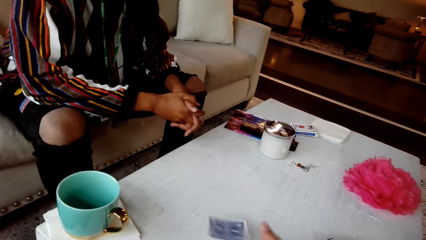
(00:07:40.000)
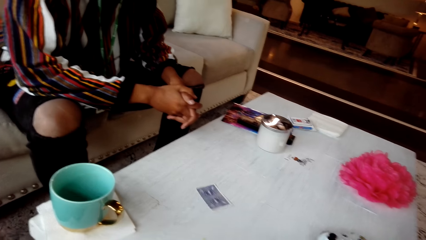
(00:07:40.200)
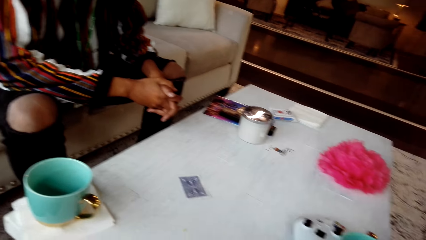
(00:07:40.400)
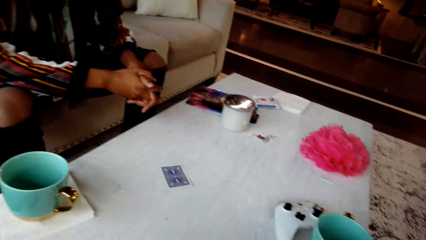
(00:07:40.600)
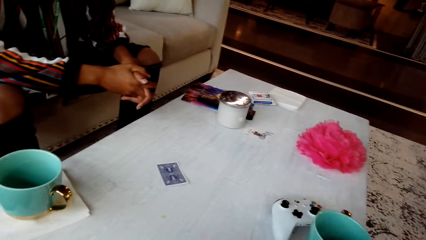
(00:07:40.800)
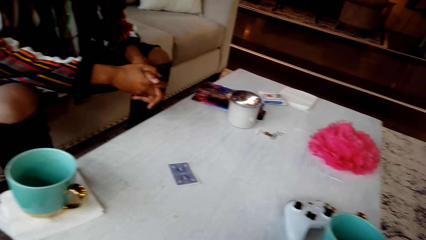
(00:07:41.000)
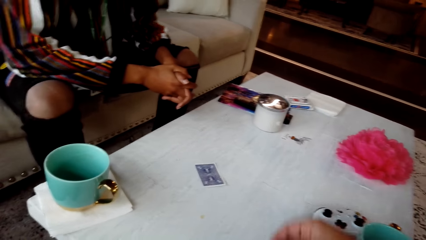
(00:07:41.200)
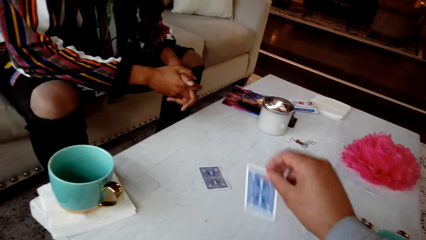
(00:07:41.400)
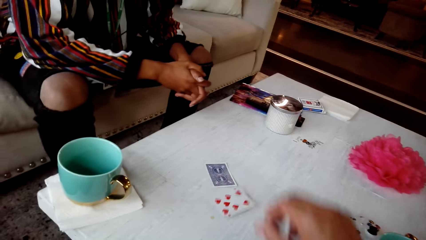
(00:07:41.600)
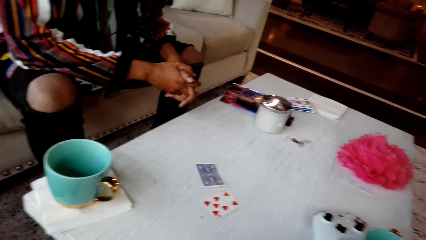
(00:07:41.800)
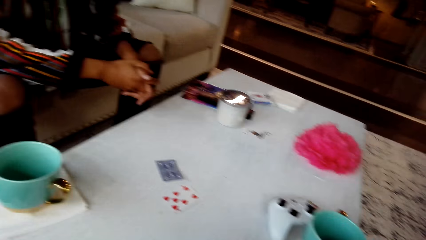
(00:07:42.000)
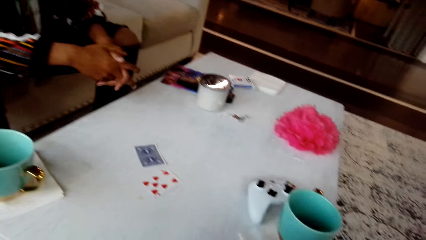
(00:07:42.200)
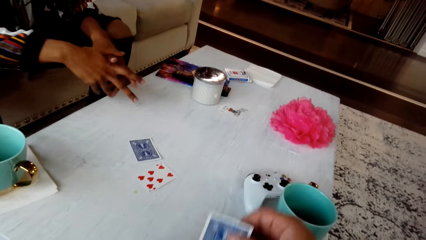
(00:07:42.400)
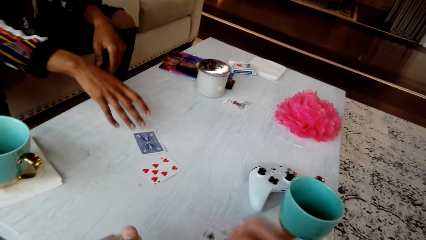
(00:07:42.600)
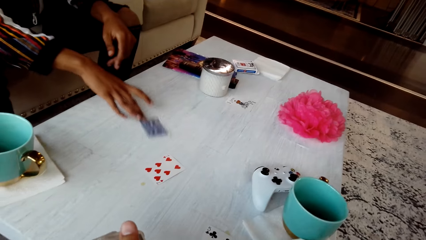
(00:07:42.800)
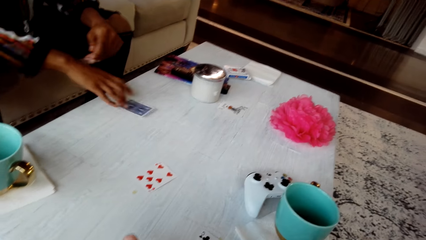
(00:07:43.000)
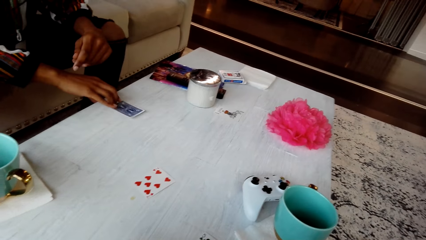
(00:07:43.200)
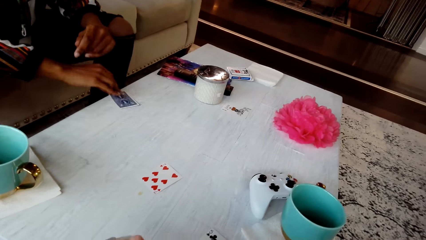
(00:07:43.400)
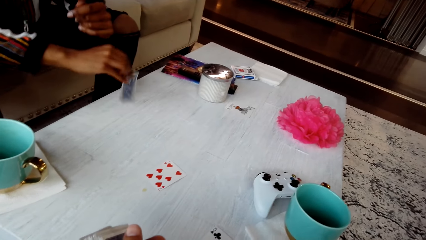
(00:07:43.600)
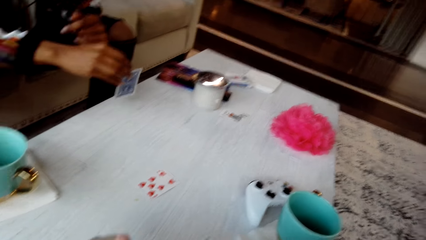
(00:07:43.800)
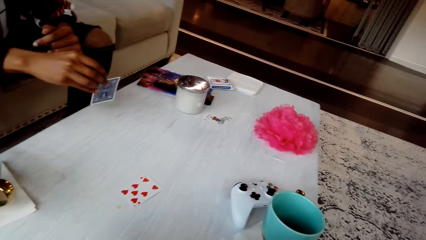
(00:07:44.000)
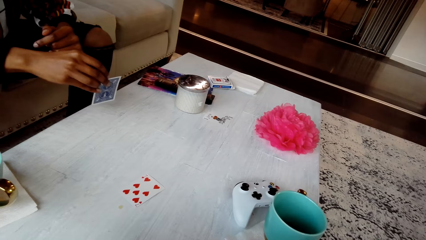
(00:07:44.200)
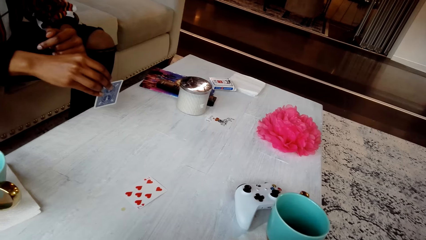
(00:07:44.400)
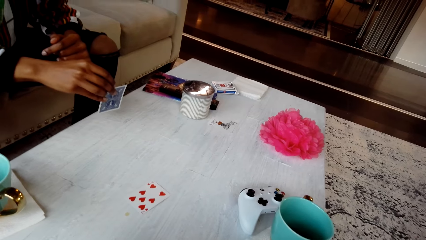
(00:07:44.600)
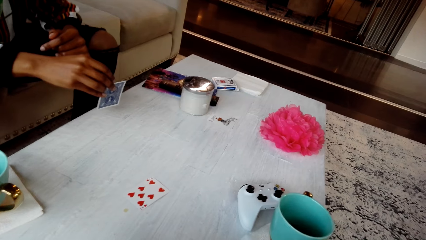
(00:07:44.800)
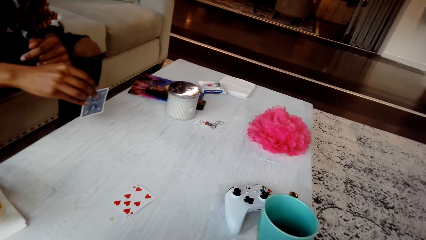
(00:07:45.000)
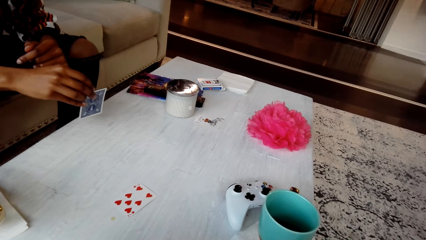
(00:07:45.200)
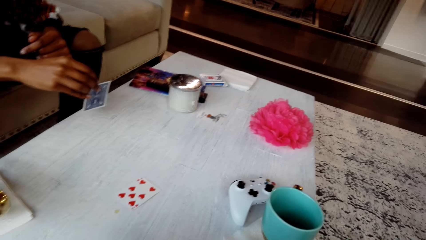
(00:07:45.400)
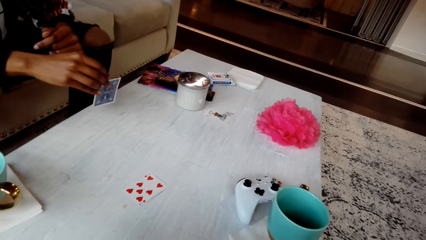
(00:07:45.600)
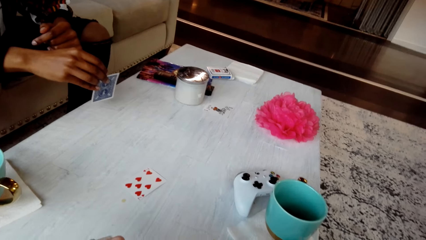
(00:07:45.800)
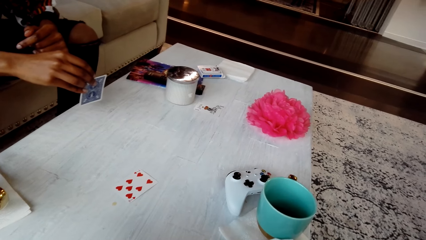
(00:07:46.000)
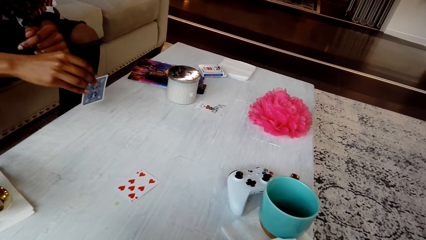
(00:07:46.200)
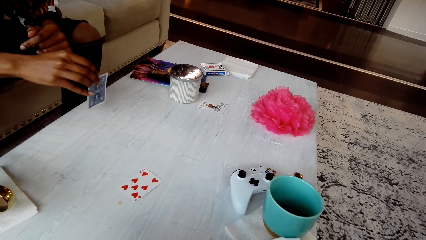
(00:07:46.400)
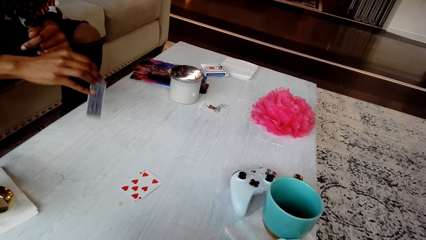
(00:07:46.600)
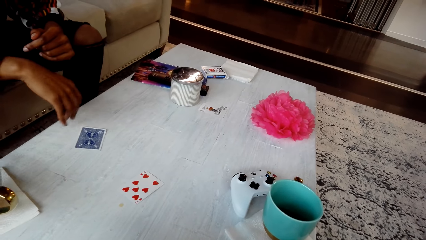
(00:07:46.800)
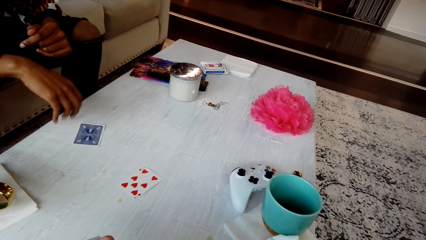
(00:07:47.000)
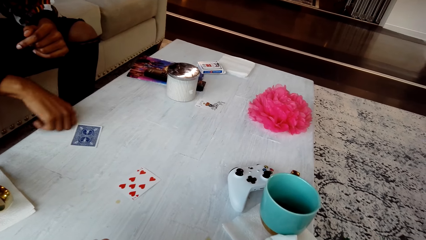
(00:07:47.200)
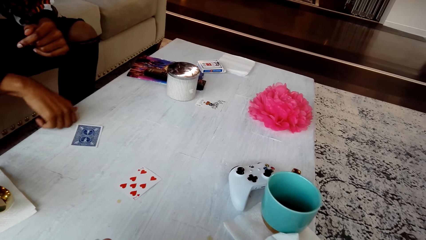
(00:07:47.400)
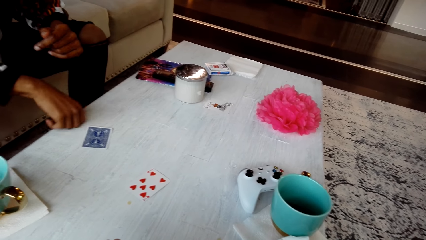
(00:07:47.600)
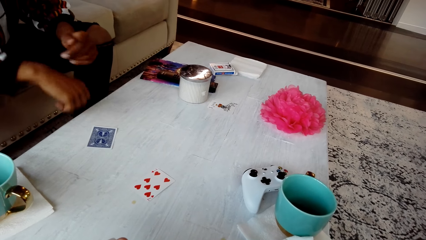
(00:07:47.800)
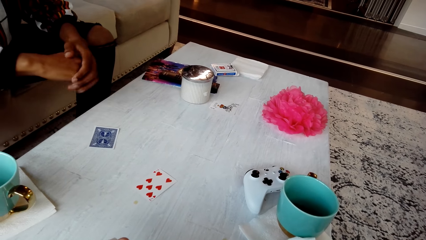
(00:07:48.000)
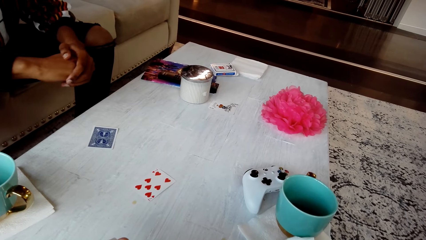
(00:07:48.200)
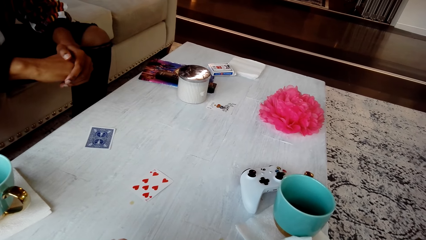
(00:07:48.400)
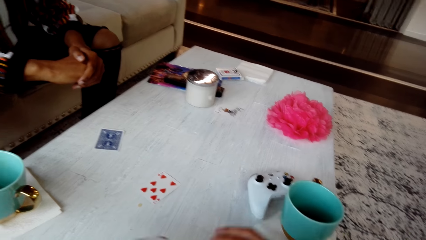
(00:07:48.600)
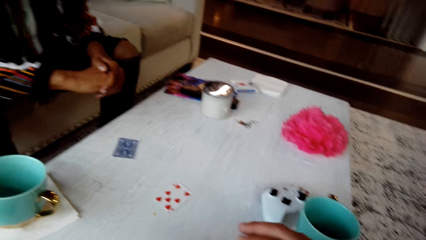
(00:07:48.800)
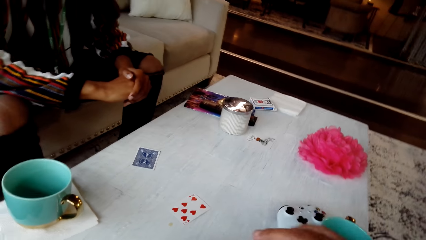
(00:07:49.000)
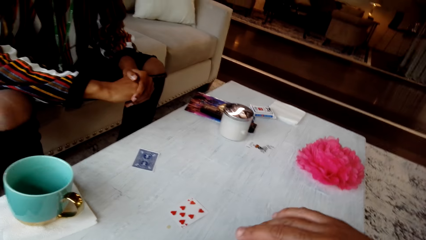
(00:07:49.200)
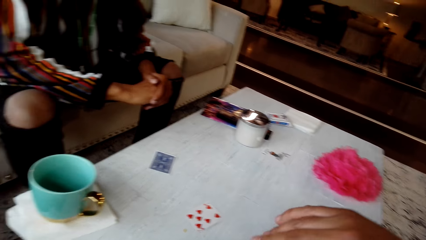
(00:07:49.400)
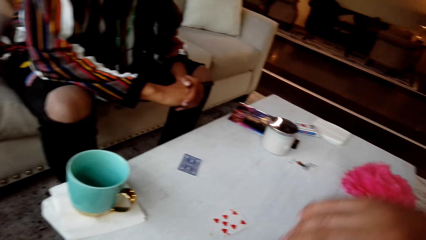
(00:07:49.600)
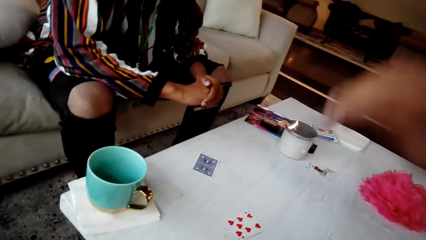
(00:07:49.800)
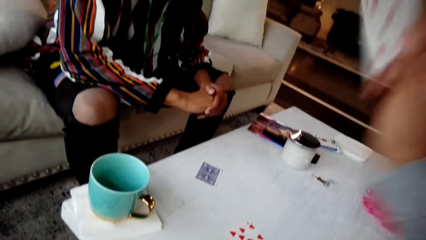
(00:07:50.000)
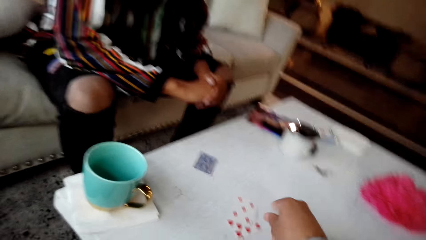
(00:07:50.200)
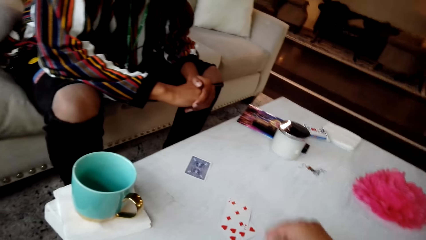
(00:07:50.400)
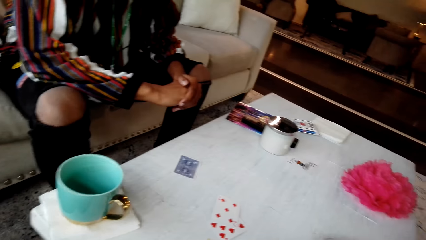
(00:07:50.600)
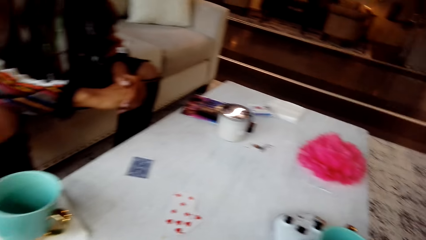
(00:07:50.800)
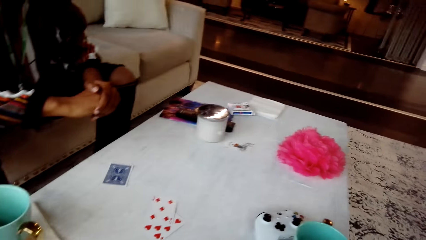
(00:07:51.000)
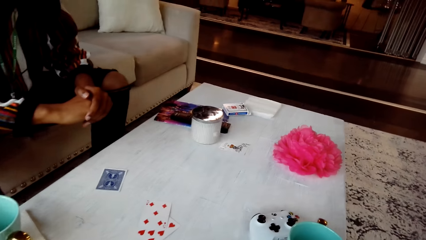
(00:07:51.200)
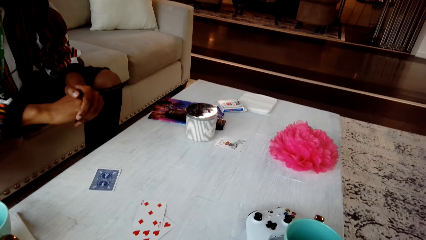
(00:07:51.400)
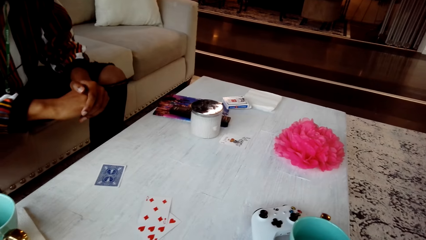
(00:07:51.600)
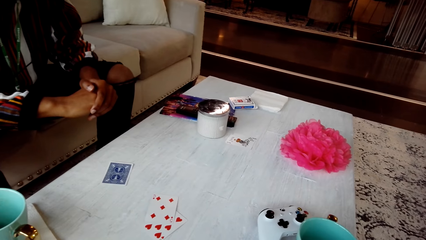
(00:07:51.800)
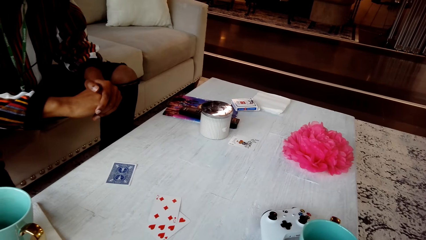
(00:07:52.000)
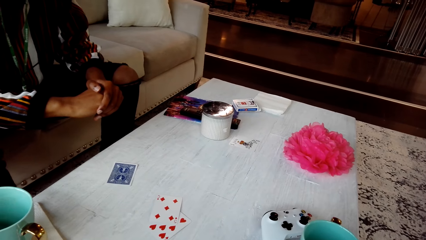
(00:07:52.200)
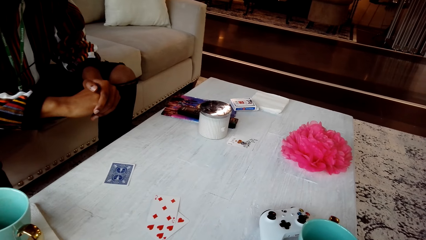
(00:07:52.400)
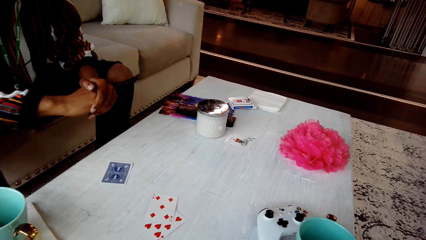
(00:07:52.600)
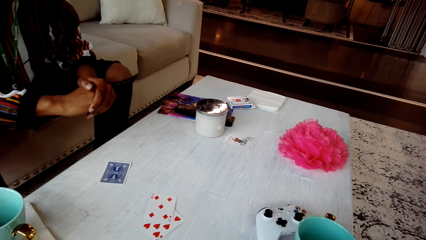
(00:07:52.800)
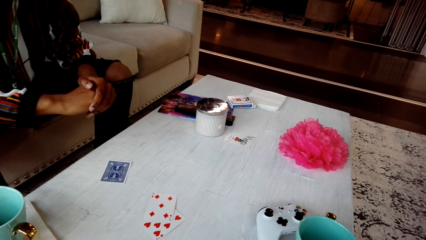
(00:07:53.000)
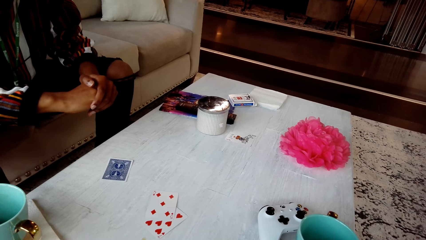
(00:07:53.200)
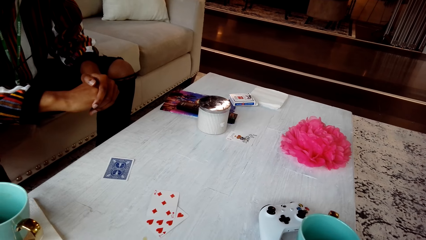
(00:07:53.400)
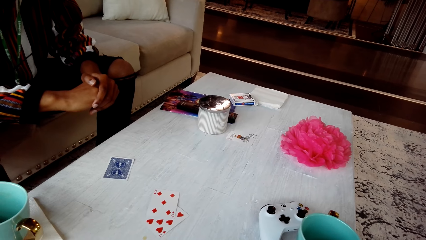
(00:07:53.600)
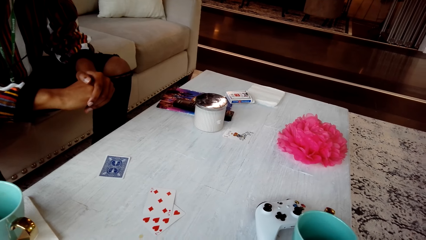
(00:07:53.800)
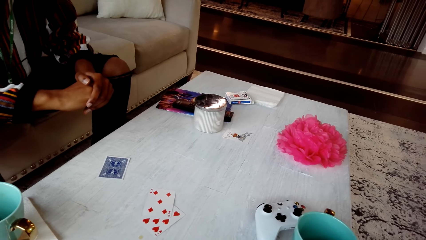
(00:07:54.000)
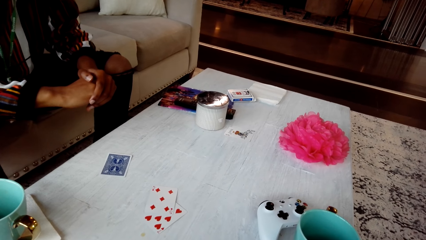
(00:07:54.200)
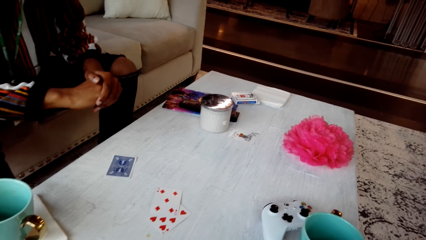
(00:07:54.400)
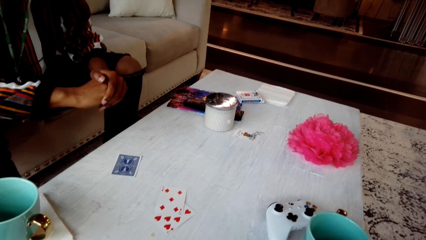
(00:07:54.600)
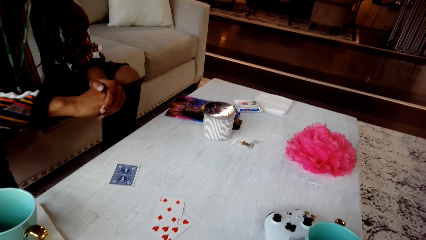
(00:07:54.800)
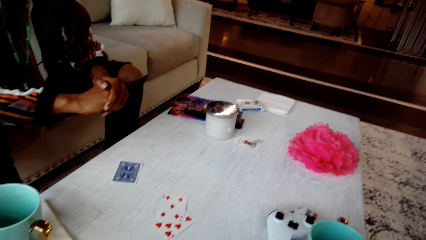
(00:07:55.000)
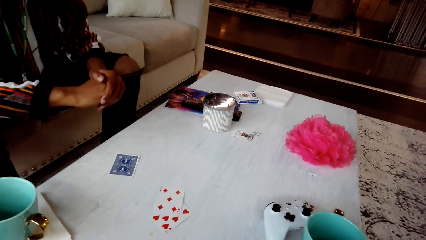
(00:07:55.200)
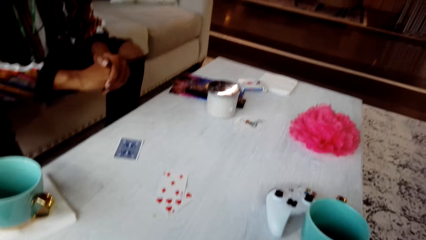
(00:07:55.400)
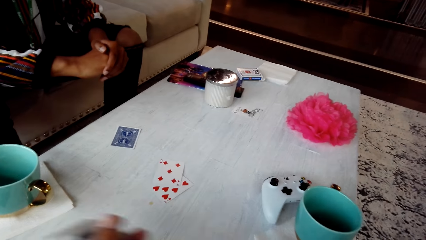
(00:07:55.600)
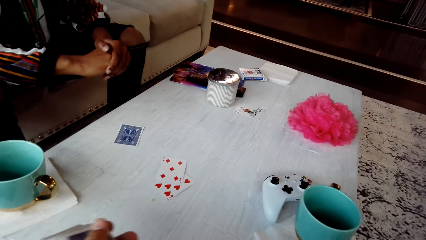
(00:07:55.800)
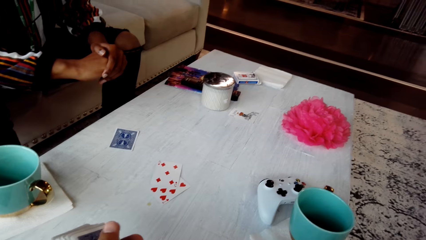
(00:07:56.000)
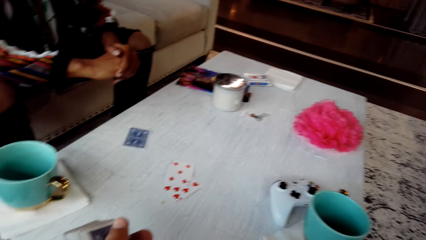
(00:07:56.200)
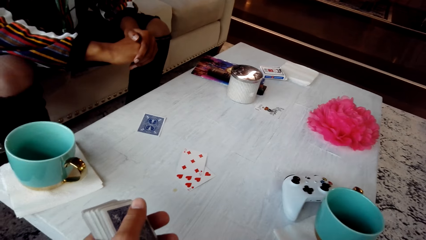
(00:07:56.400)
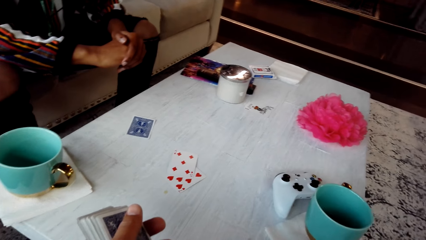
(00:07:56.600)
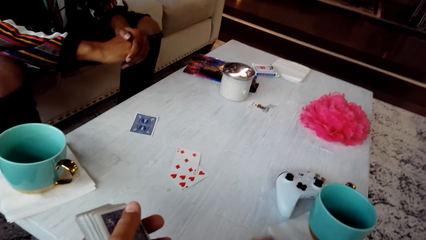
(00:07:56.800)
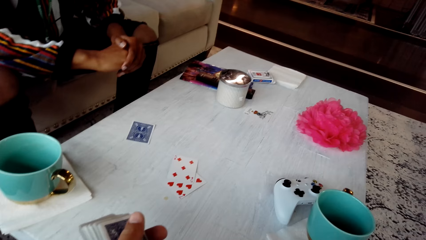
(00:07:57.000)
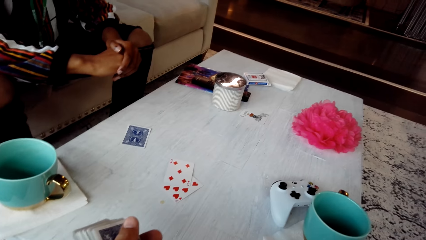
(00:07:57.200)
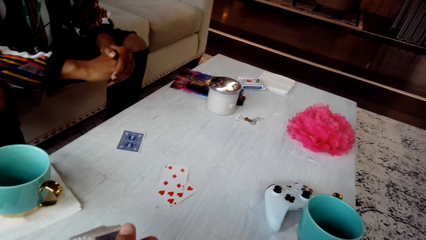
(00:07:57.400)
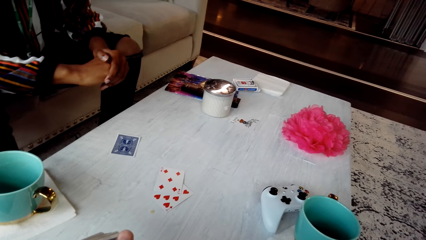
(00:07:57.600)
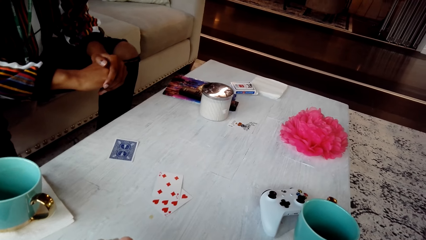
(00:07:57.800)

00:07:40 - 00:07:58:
The camera wearer places a card on the table. They place another card on the table. A man picks a card from the table. He looks at the card. He places a card on the table and knocks fingers on the table. The camera wearer places a card on the table. They look around the table. They converse with the man. They look around the table. They converse with the man.
